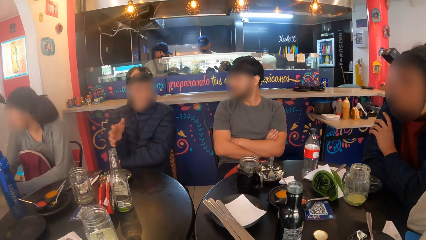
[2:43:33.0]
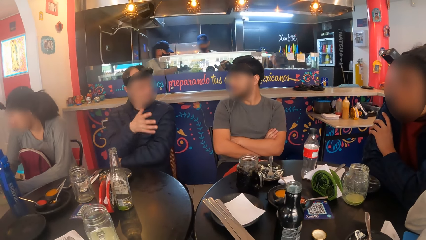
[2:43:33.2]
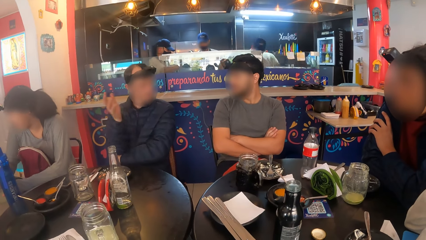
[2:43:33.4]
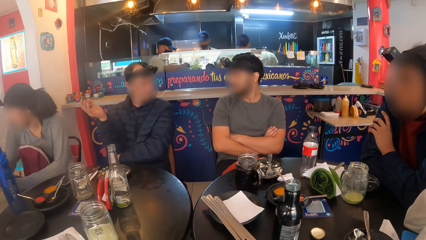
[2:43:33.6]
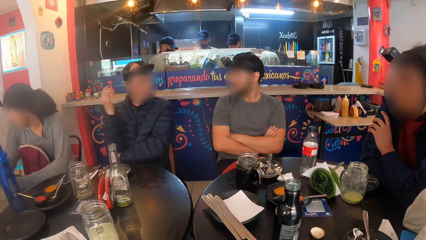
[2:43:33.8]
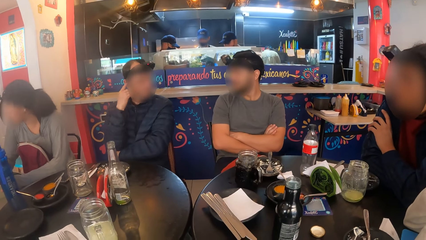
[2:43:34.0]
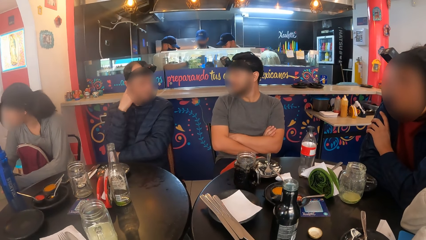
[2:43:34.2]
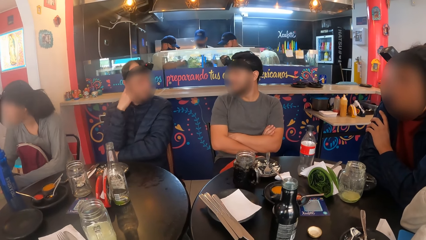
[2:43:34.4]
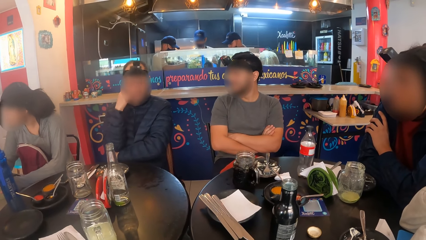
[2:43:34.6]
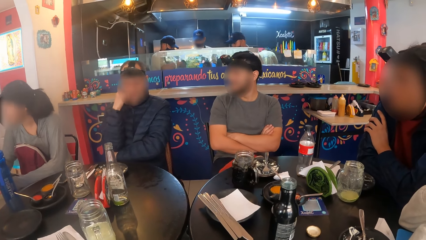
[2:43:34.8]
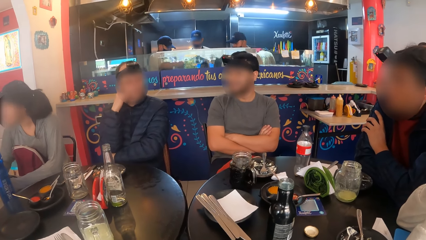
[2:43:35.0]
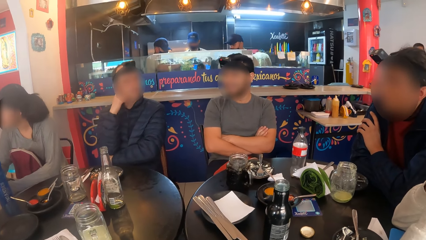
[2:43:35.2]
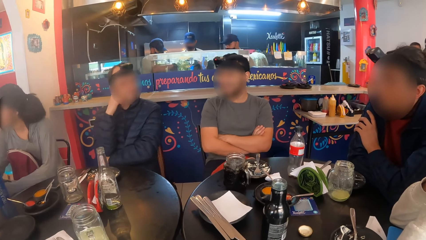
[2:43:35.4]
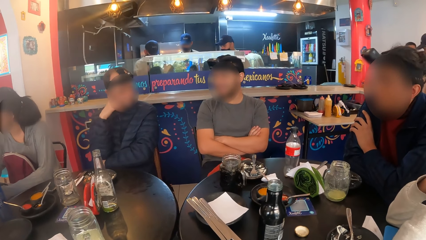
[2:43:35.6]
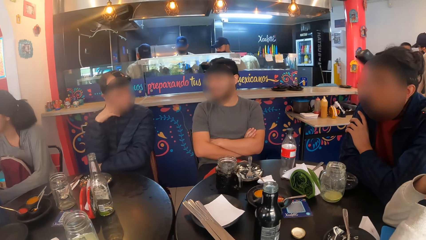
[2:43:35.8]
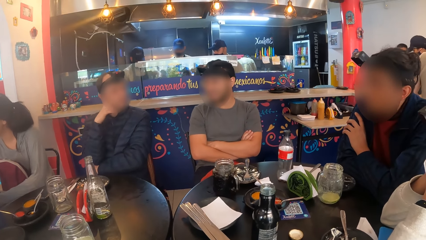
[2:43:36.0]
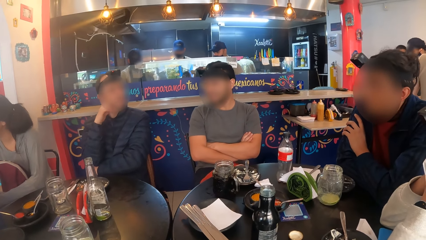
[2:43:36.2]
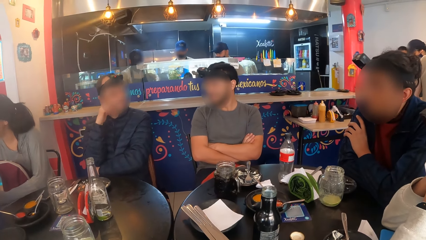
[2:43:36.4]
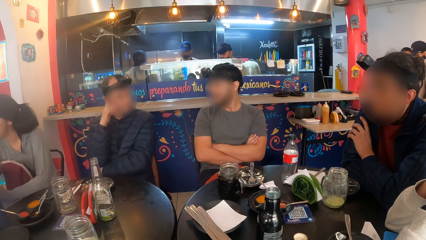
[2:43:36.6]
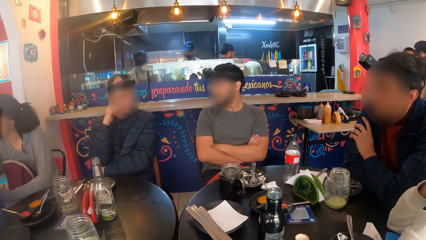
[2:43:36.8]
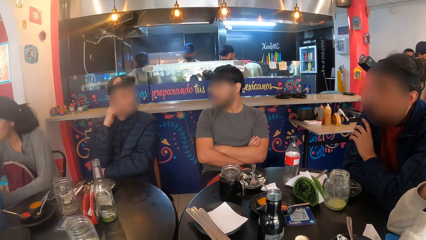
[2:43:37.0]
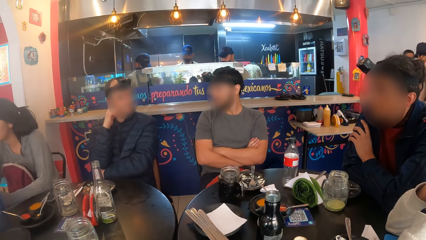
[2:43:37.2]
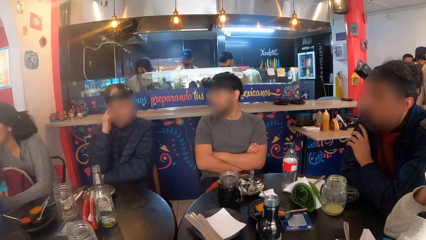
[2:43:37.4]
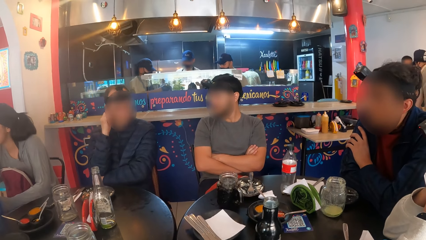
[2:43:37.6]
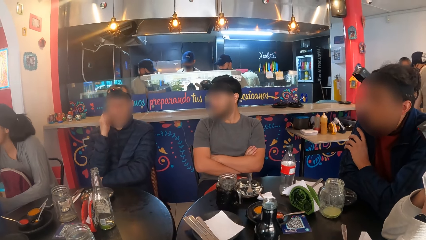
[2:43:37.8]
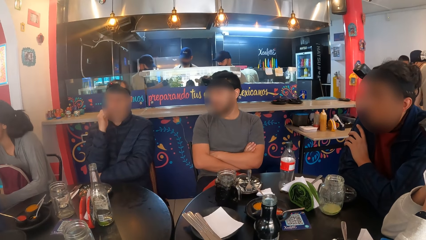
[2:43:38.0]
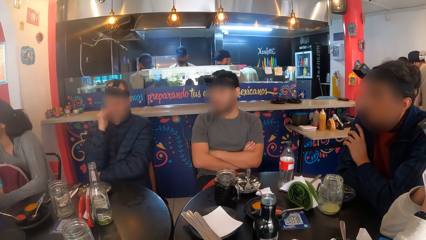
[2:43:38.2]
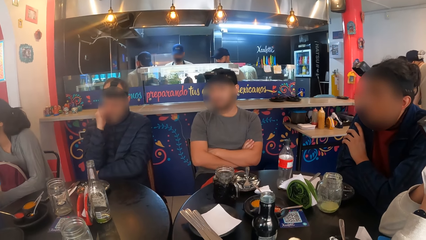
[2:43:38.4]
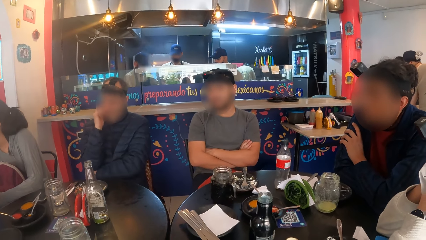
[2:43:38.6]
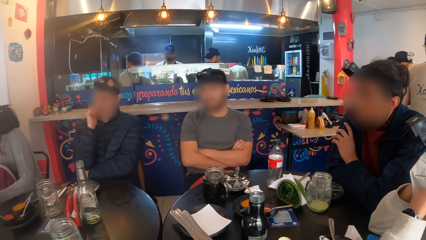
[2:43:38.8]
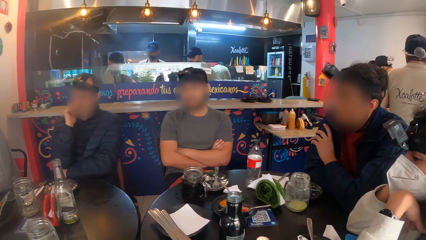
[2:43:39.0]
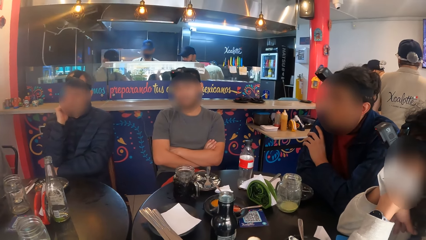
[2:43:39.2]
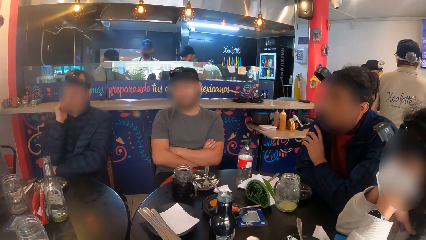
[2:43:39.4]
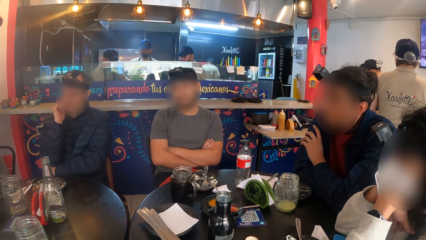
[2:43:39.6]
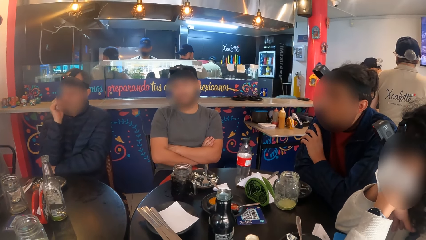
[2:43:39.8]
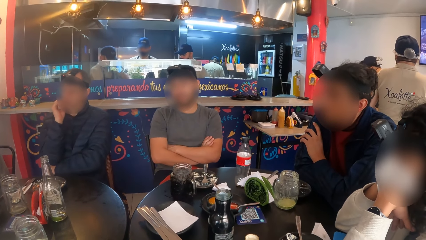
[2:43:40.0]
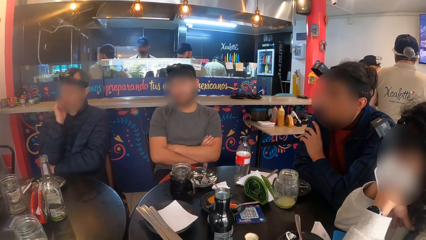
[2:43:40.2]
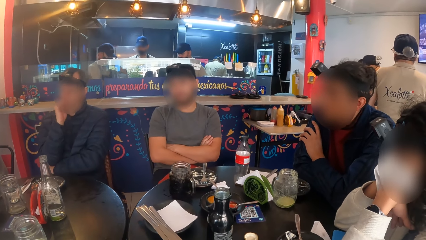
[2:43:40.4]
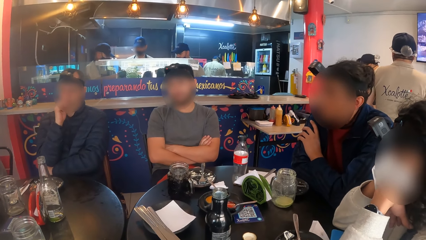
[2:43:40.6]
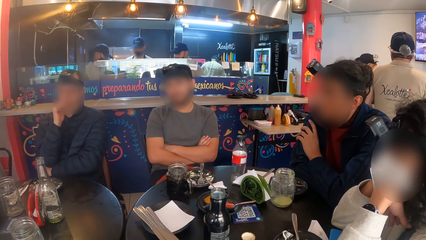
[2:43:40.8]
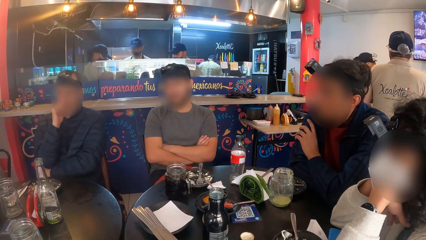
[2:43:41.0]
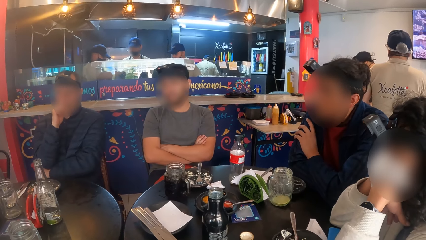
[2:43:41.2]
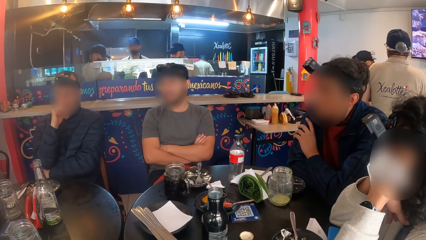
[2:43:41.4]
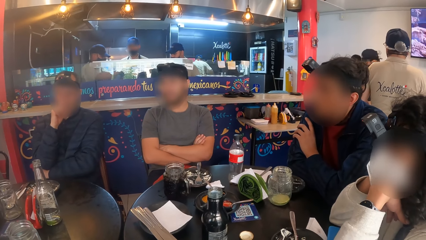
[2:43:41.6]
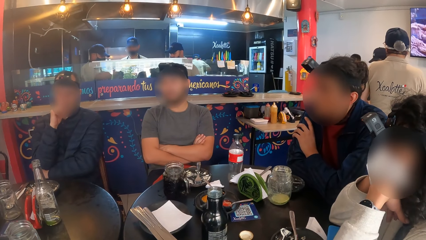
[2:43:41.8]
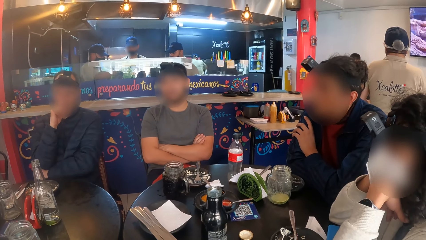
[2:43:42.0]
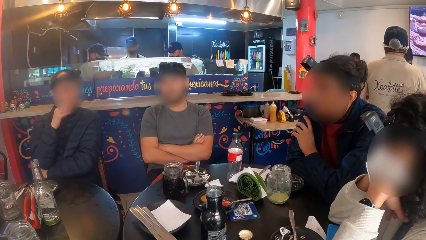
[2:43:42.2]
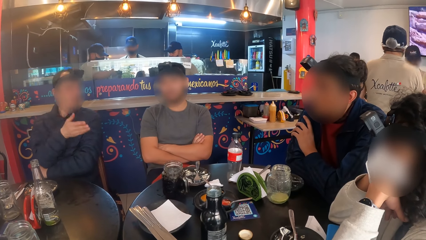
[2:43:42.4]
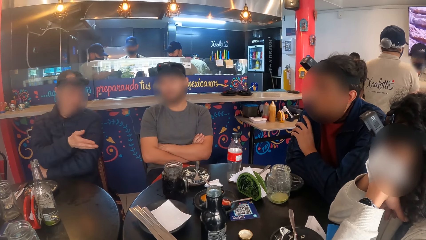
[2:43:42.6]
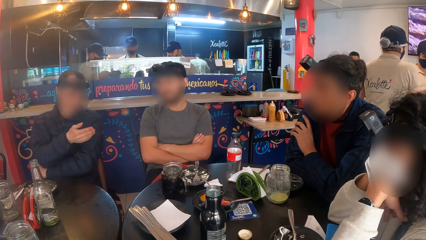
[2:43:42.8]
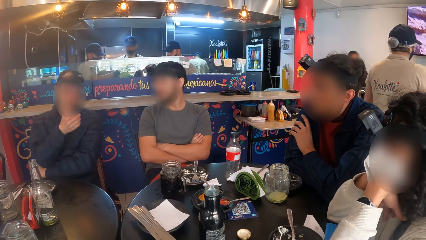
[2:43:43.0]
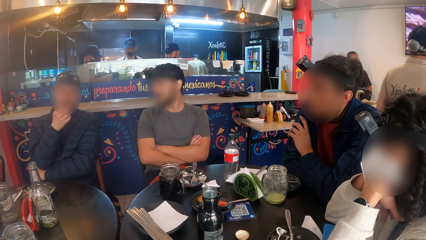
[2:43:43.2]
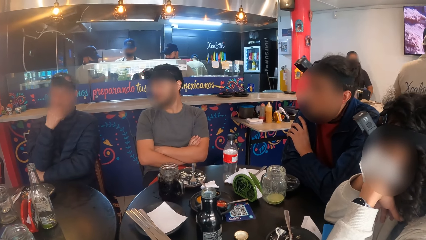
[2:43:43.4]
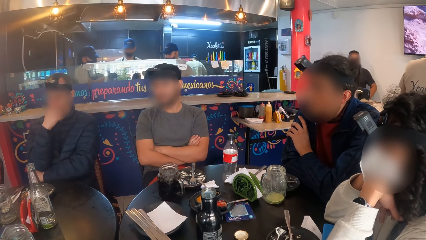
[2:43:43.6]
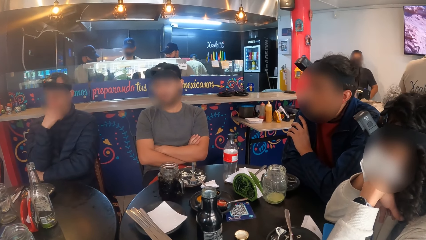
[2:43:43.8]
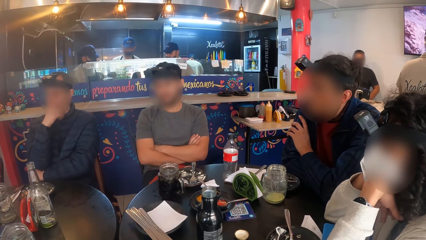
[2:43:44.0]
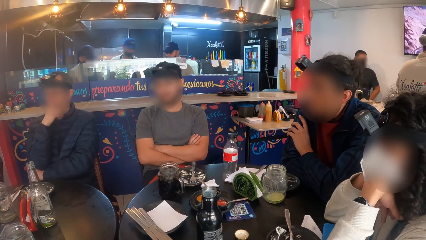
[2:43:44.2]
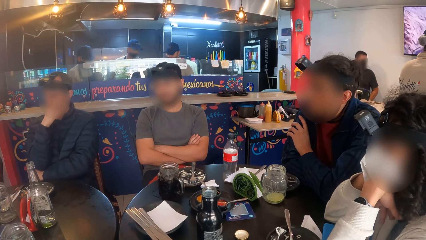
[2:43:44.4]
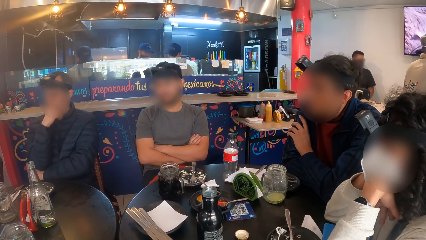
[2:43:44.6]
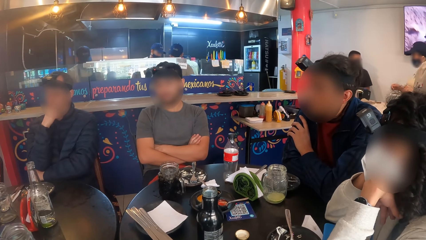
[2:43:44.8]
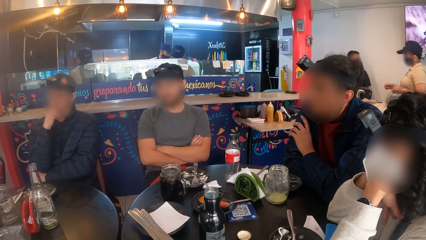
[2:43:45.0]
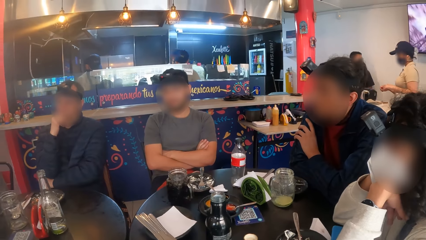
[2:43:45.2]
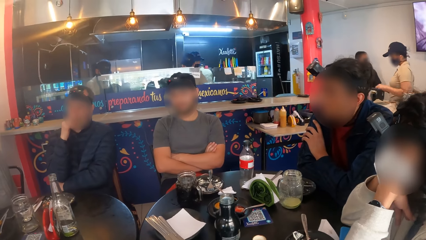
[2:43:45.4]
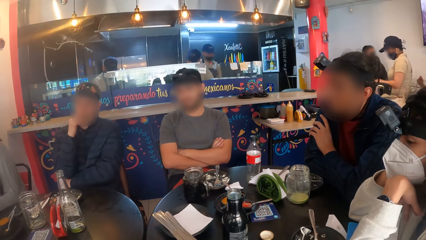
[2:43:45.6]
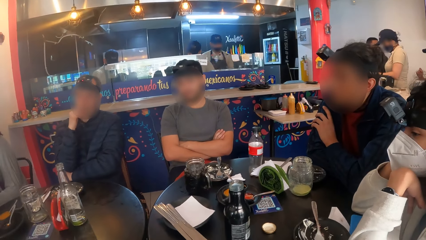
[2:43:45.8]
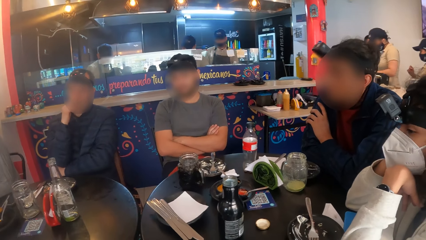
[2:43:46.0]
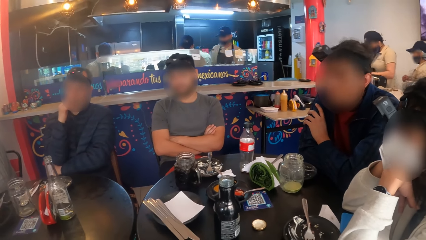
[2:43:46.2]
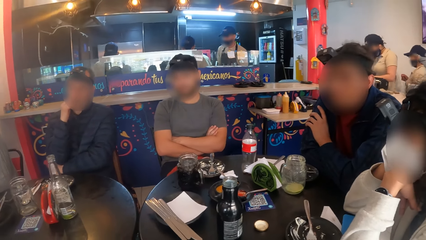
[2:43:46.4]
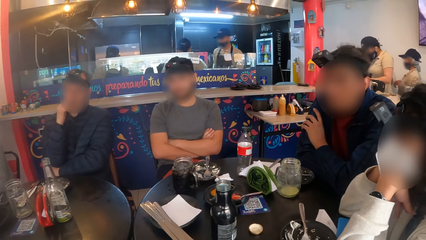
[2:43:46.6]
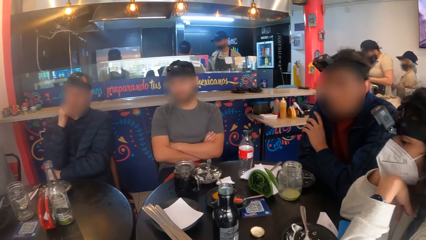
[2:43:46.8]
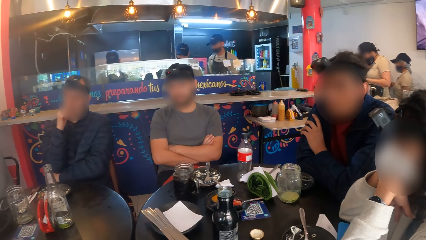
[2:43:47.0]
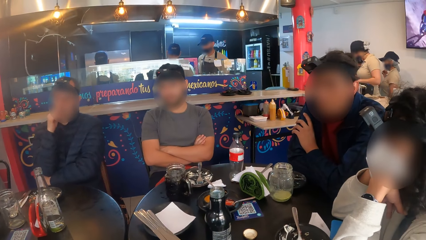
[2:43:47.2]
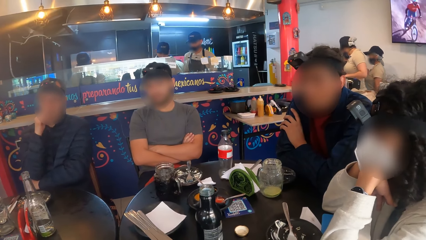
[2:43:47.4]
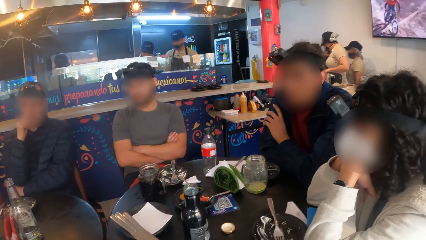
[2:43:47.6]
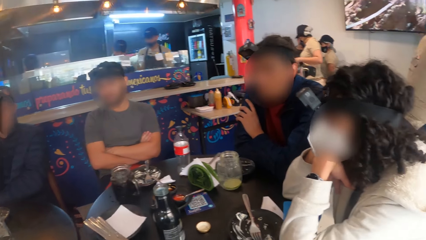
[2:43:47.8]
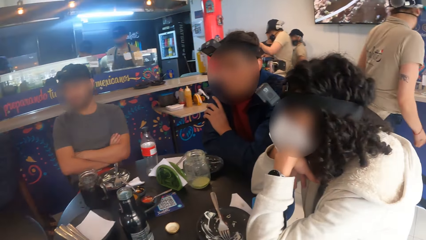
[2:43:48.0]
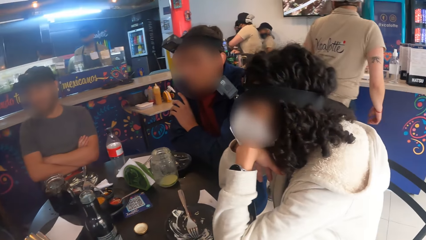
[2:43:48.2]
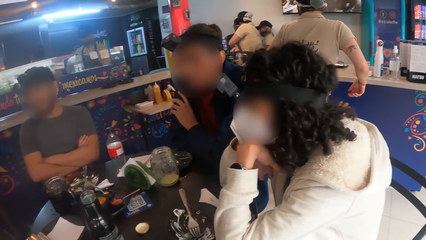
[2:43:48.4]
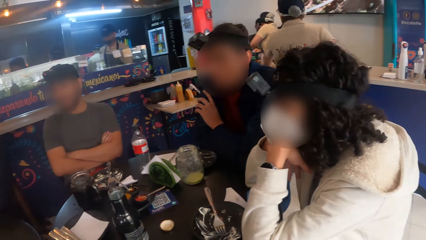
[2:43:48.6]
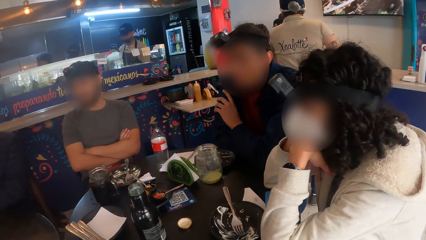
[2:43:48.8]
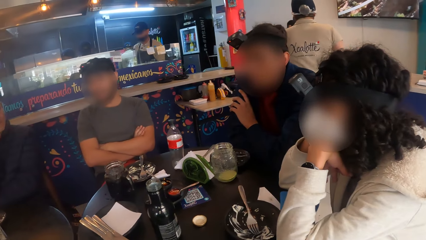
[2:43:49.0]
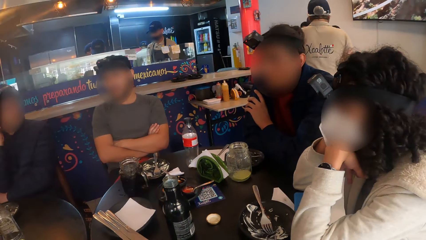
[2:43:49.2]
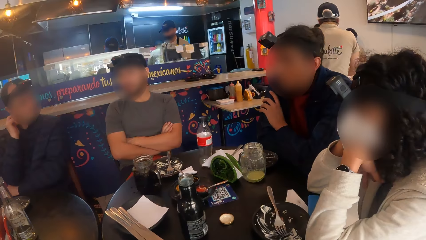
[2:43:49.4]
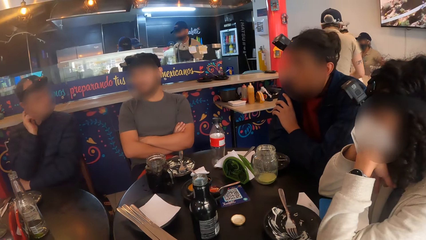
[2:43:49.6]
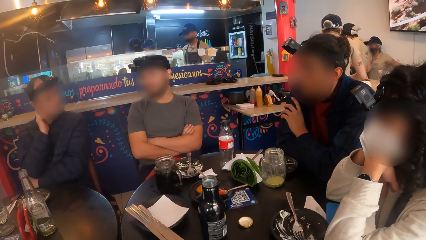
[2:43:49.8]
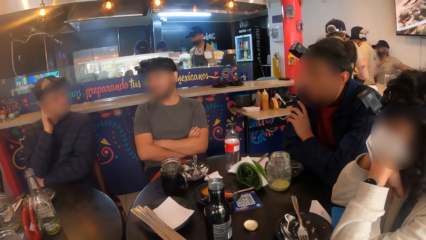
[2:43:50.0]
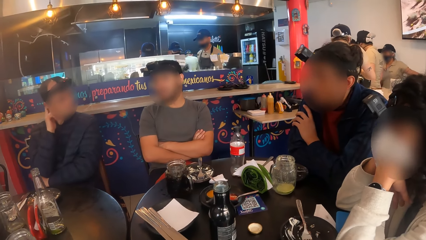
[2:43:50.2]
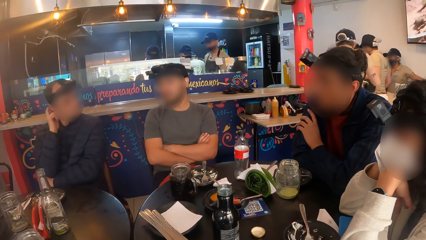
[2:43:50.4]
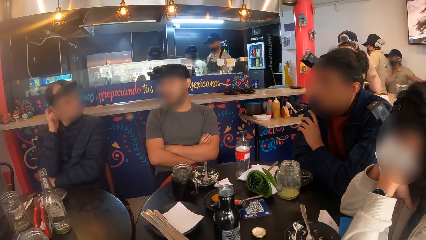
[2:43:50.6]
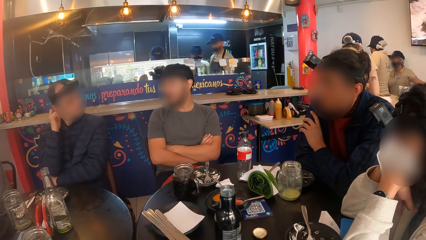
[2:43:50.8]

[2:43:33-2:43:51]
A person talks to another person. A third person talks to four other people and the camera wearer.
